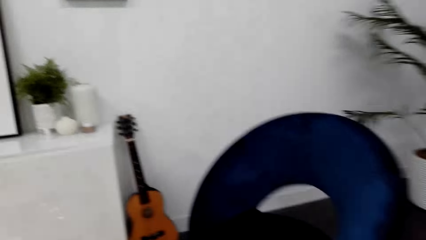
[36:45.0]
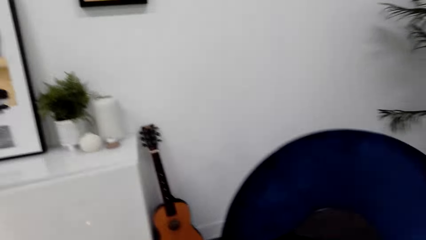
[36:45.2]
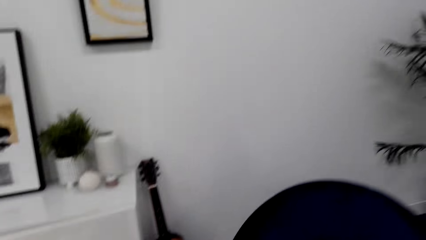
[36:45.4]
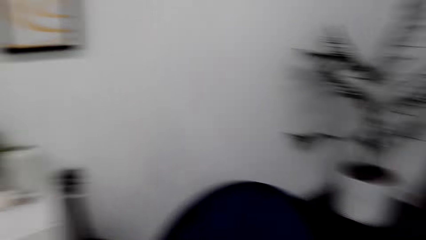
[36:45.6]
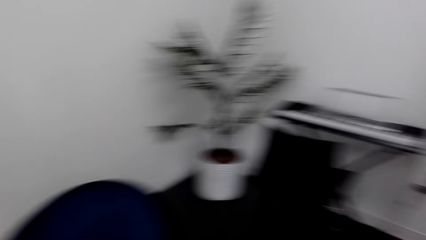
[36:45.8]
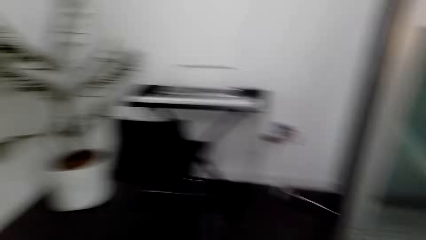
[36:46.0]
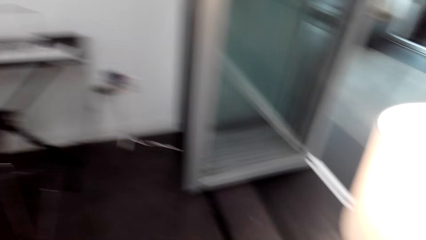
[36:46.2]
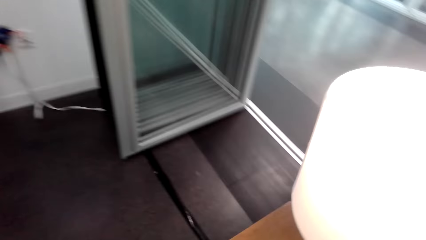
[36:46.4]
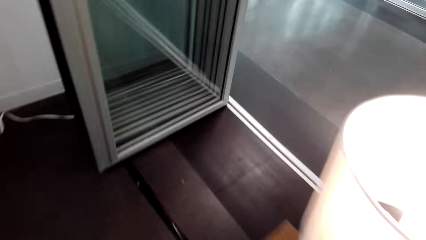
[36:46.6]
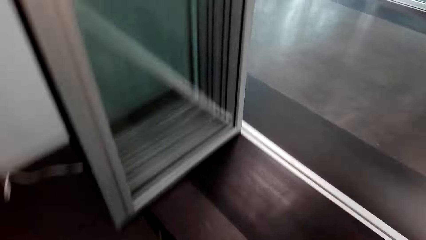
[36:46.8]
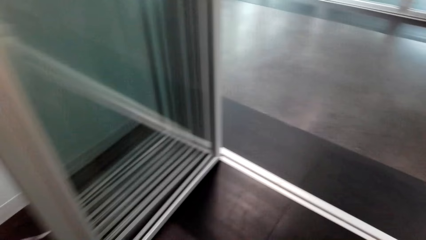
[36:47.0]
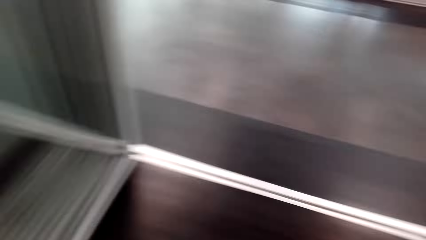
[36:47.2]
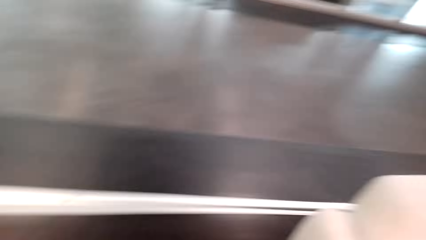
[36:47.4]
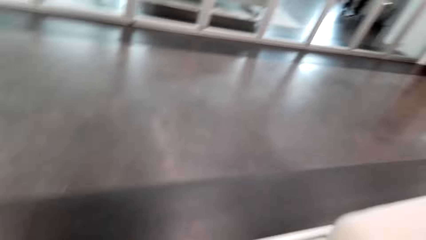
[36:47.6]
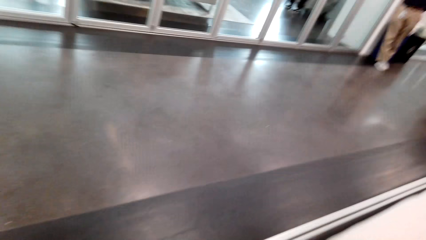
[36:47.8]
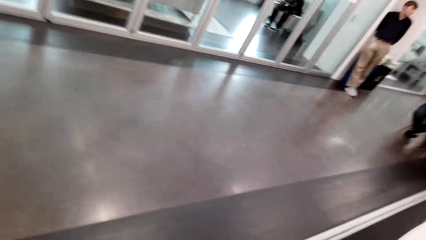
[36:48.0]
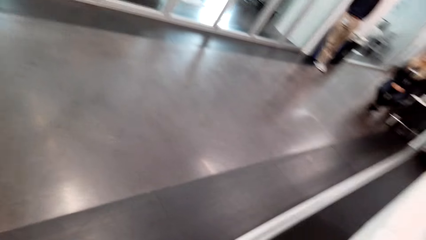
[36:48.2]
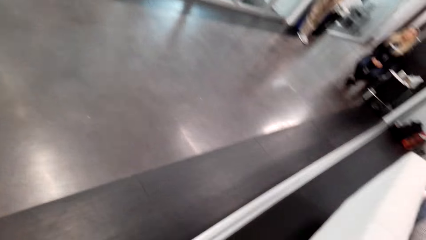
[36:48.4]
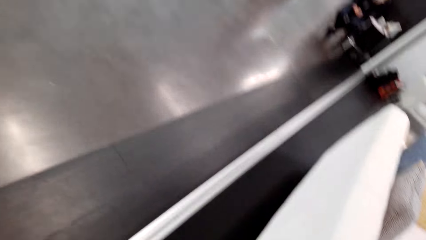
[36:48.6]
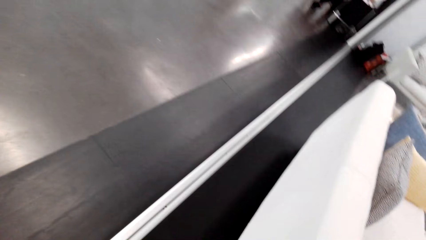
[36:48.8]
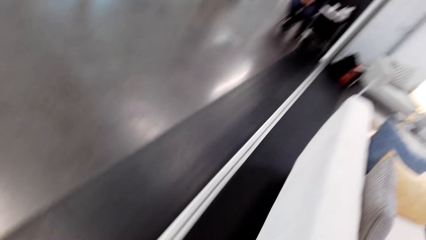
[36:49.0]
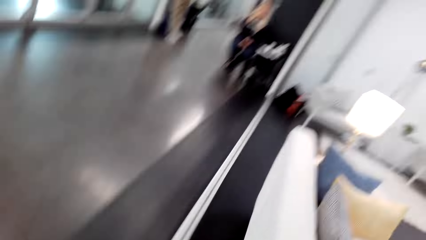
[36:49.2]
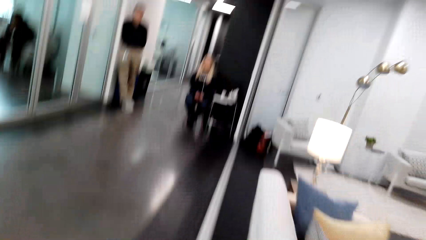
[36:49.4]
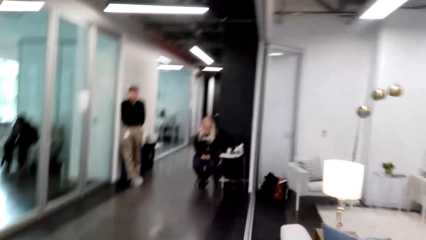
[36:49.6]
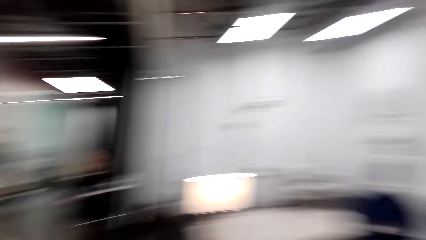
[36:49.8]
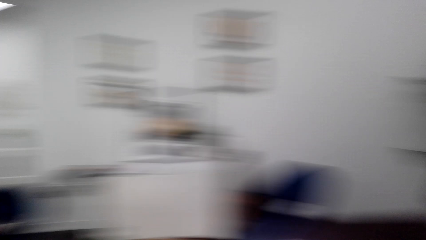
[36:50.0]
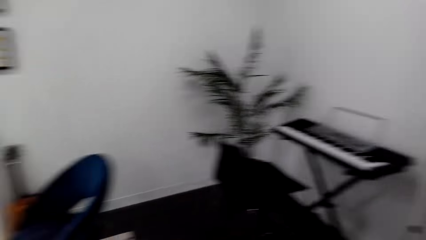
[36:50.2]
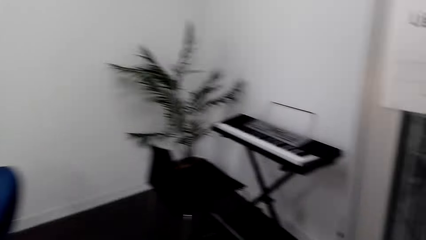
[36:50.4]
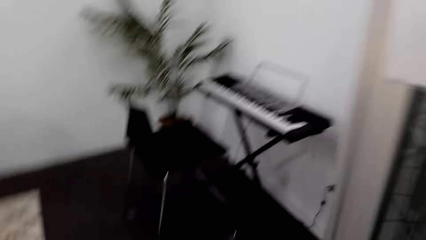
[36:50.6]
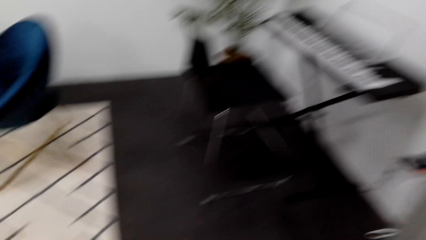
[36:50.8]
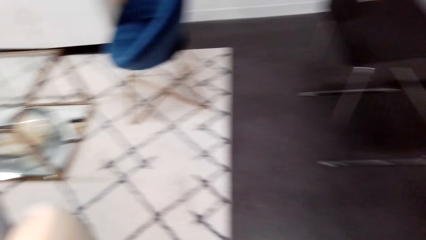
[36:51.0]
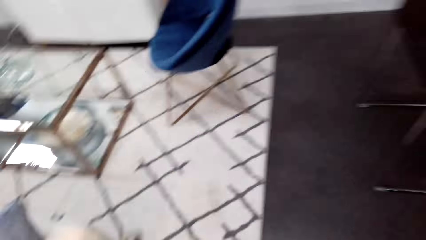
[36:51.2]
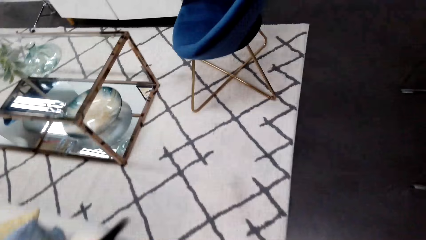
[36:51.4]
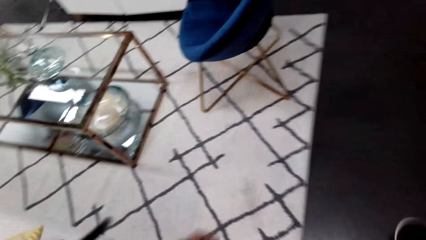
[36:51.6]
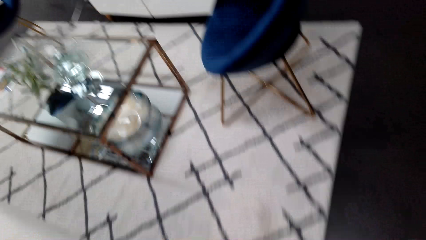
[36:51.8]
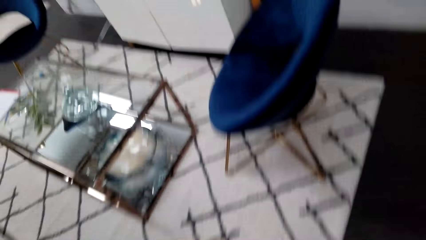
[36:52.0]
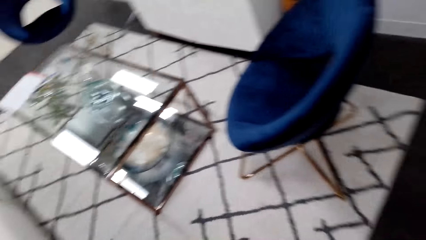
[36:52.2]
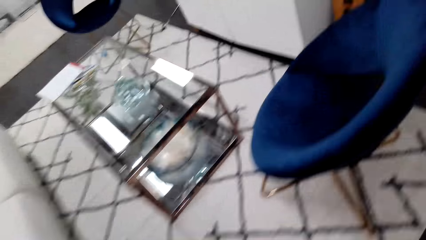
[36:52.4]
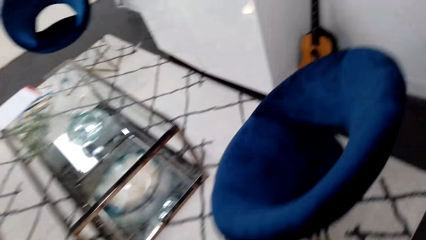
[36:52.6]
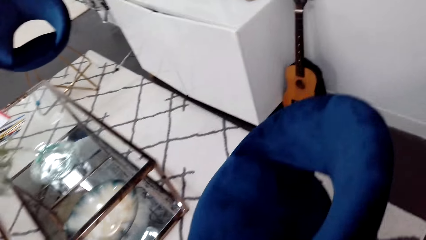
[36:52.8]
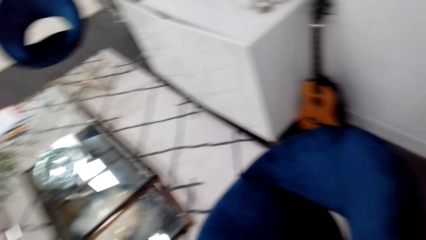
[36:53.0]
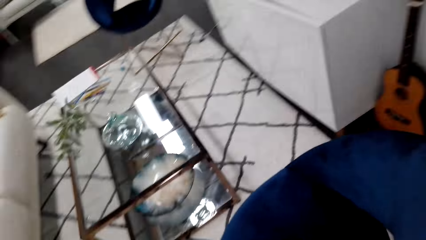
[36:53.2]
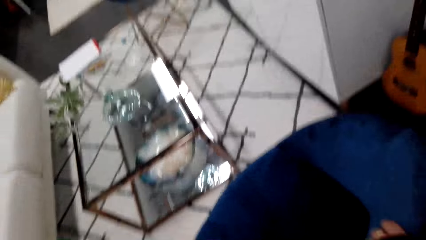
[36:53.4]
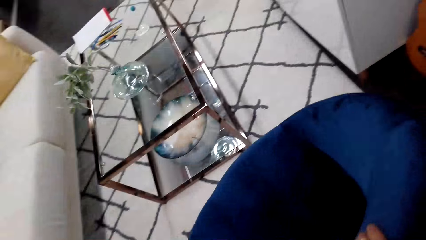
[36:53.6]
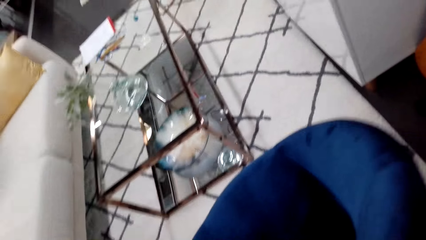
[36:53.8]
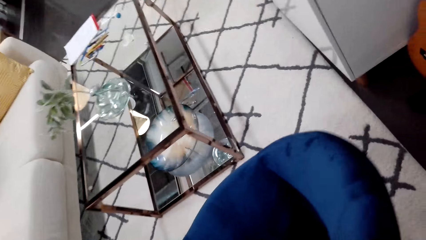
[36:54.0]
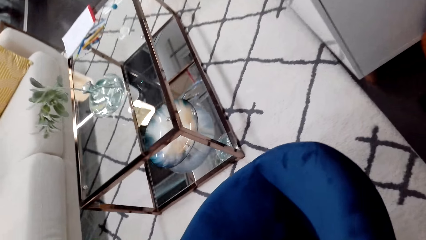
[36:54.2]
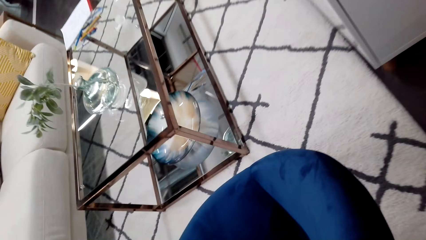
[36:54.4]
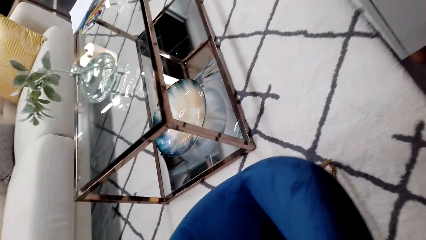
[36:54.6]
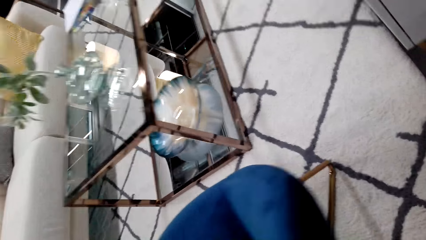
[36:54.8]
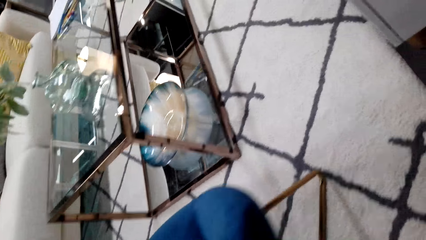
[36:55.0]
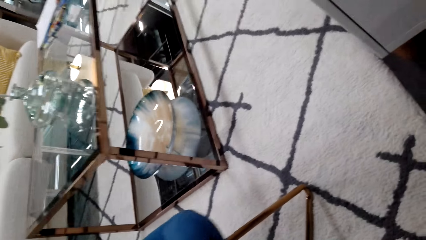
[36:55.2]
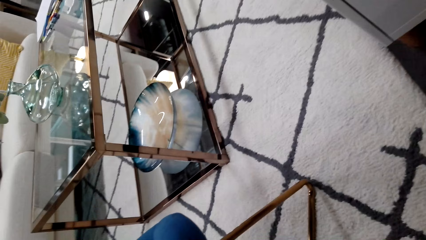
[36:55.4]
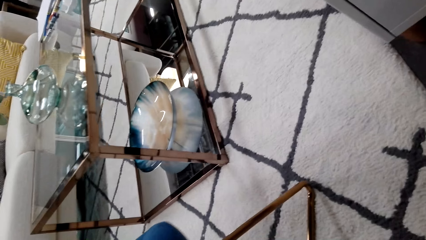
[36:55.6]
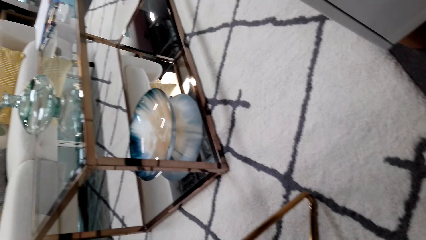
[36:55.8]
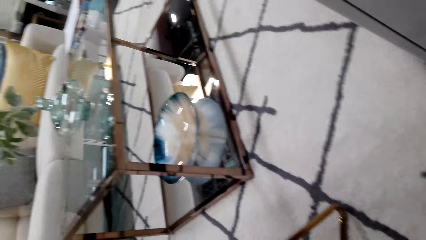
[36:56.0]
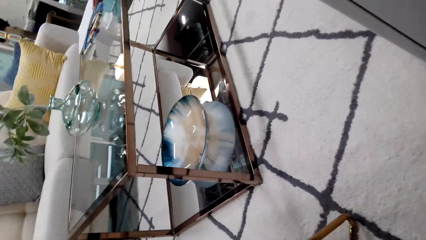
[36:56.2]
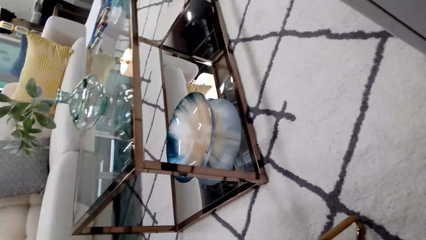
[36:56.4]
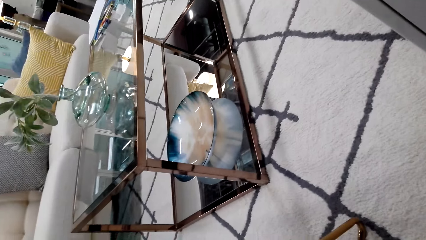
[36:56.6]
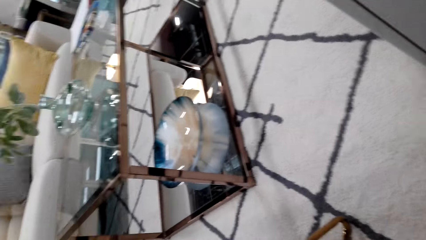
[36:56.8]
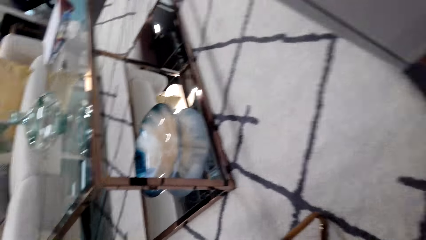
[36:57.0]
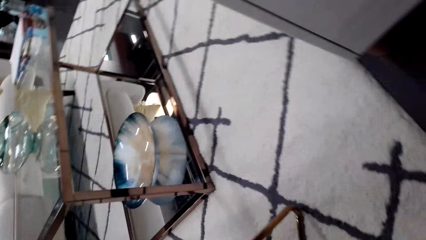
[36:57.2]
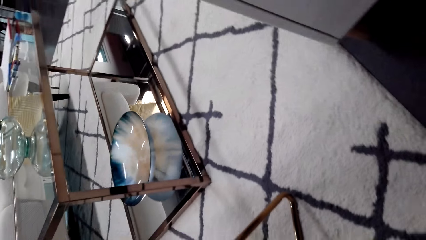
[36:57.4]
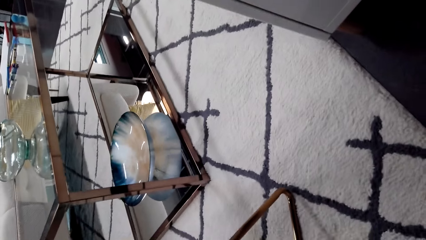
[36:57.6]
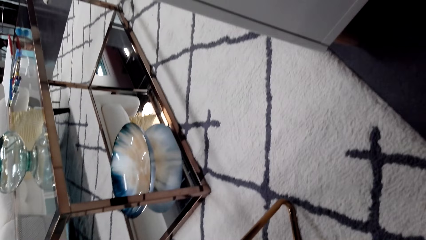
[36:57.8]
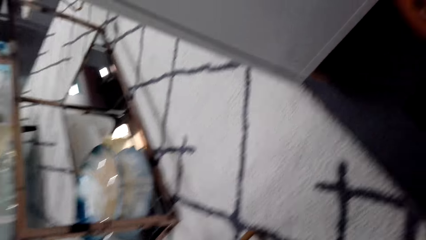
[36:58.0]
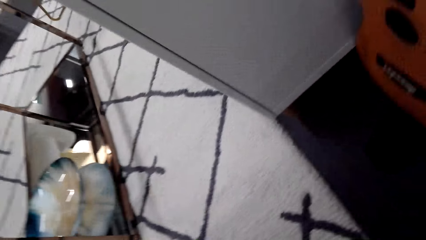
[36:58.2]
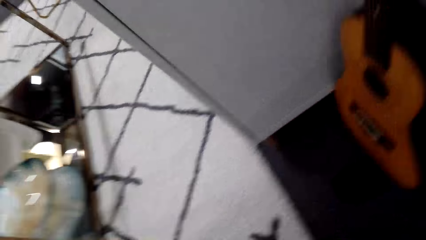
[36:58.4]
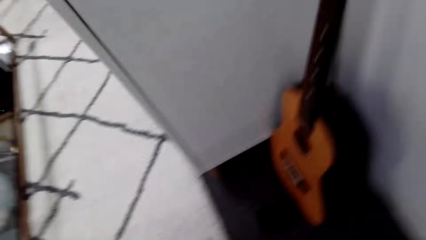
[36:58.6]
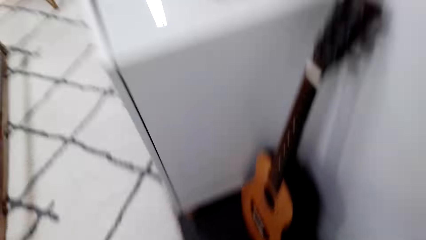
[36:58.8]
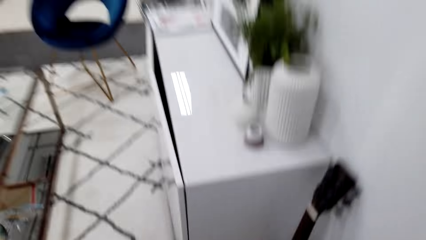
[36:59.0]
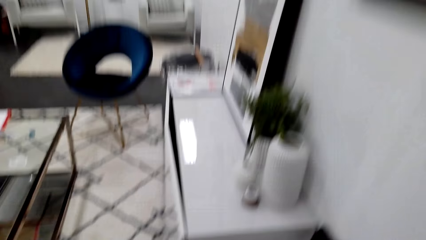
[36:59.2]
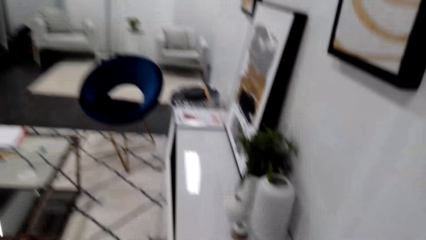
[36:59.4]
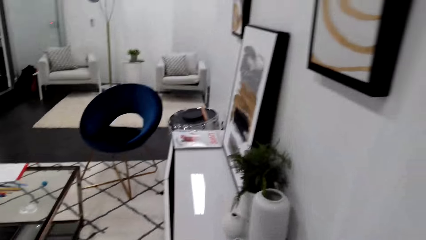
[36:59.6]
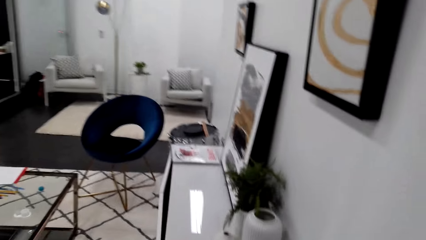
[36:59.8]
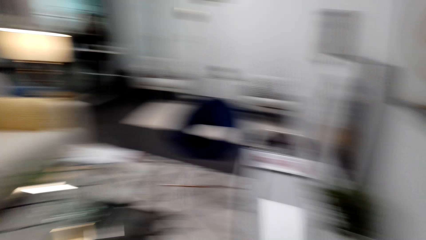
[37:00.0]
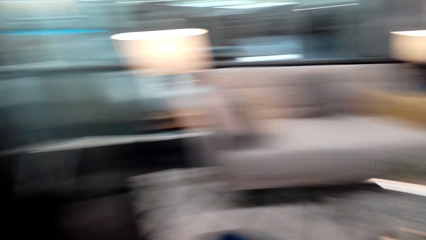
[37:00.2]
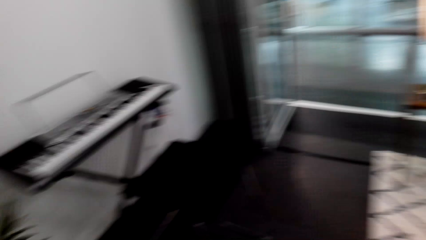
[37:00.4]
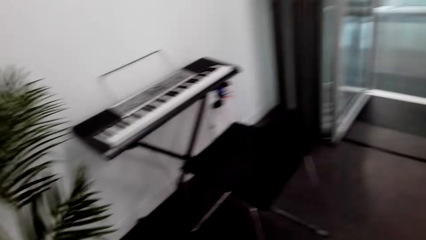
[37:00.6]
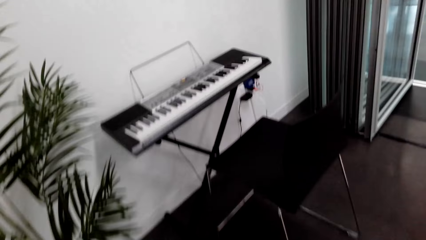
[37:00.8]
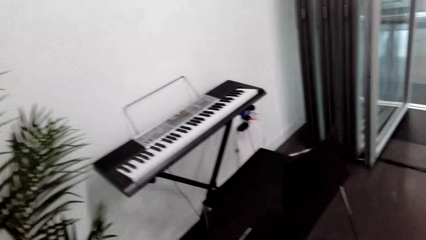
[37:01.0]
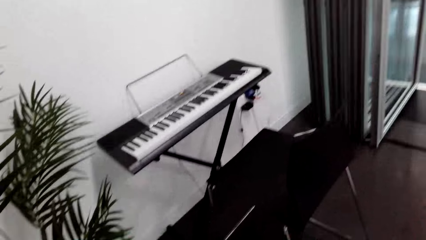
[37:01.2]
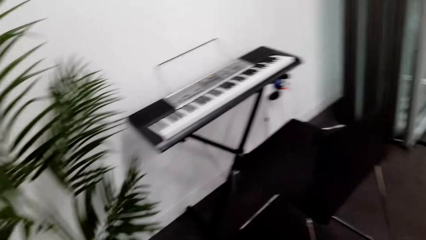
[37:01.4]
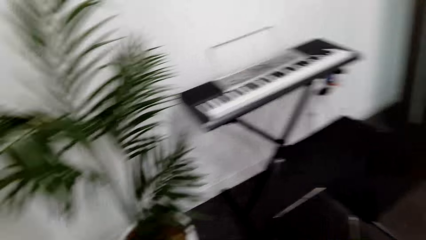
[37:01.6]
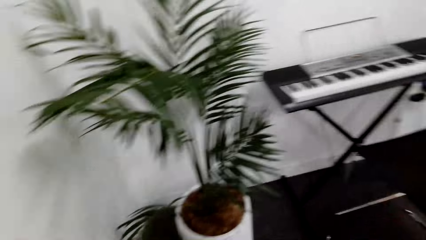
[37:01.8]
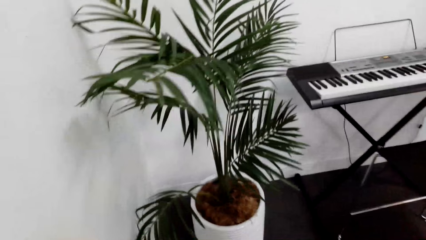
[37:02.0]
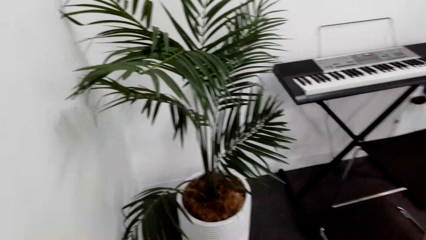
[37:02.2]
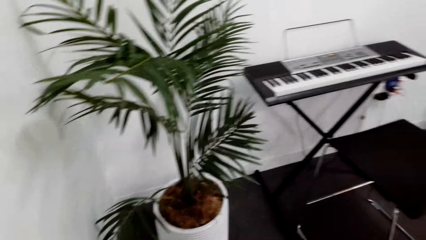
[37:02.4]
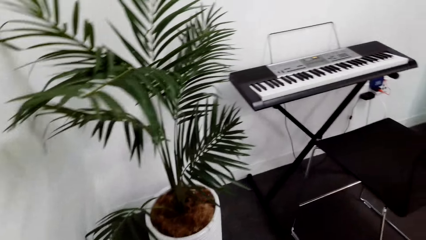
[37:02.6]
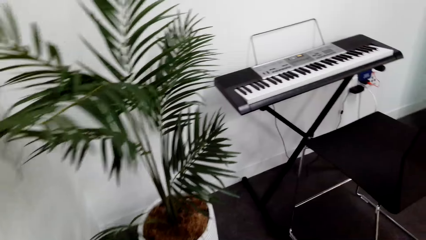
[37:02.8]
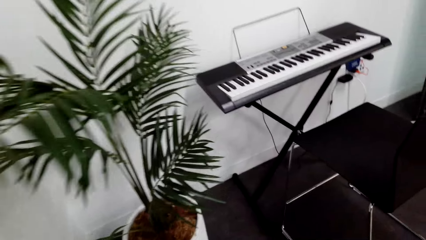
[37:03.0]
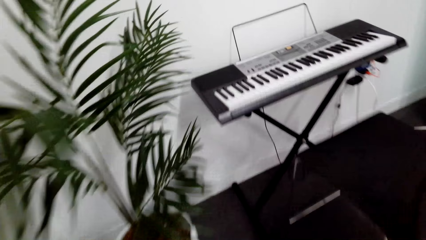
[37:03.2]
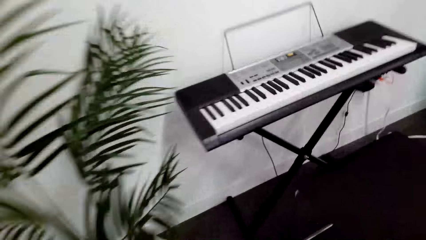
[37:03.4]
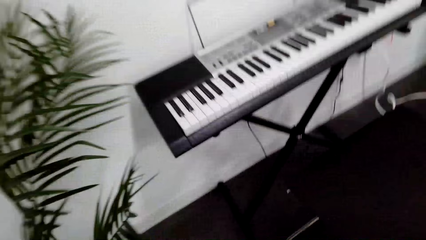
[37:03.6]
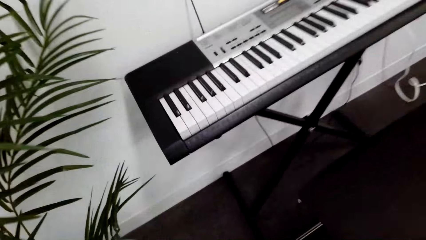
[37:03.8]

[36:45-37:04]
The camera wearer walks around the room. They move the chair. They look at the table. They look around the room.
